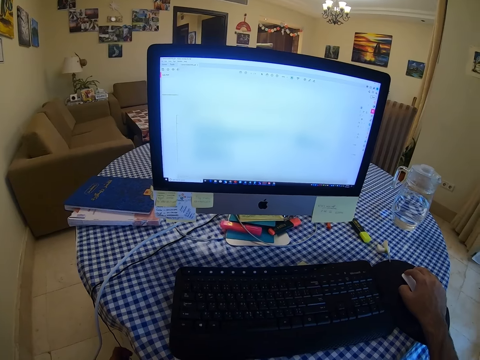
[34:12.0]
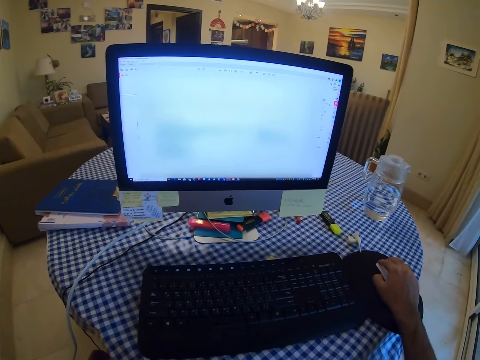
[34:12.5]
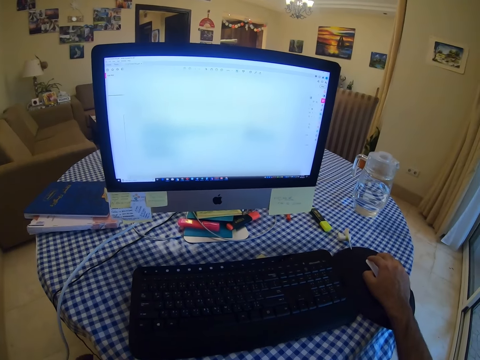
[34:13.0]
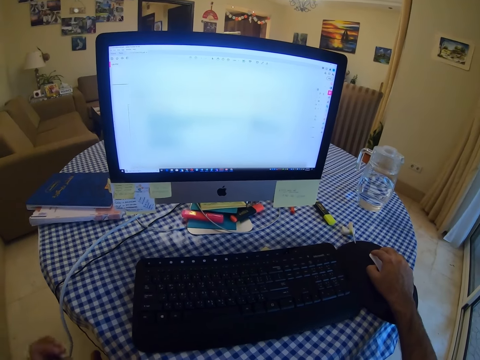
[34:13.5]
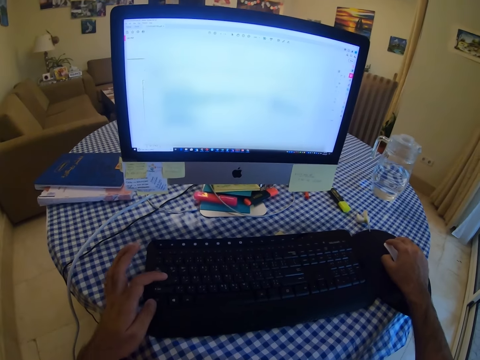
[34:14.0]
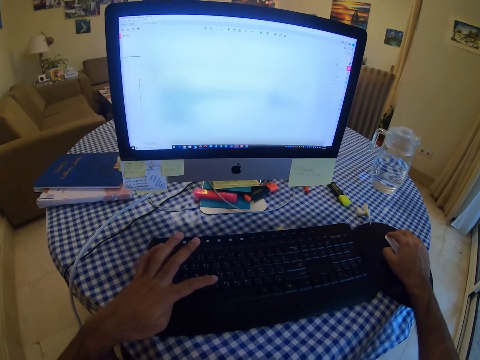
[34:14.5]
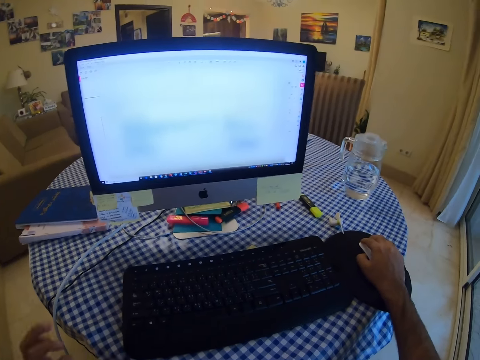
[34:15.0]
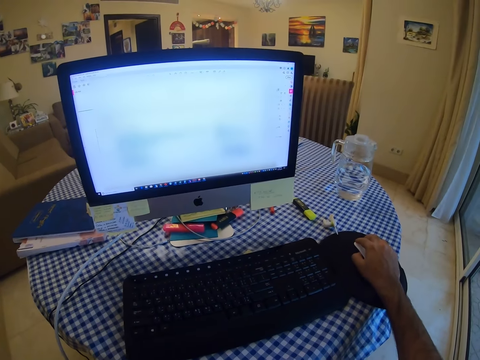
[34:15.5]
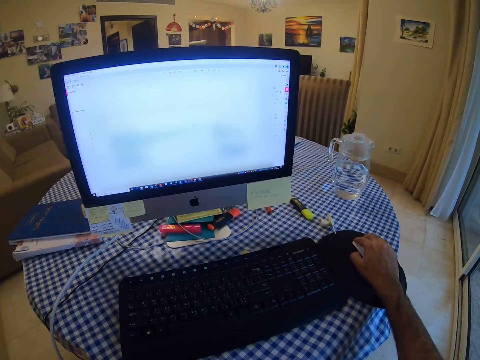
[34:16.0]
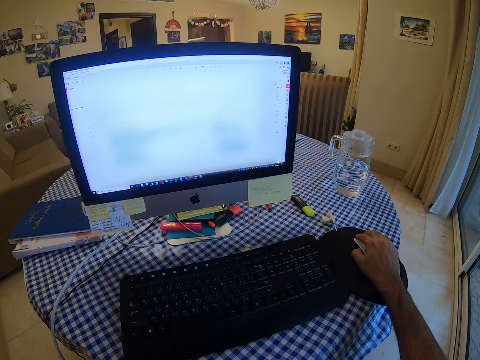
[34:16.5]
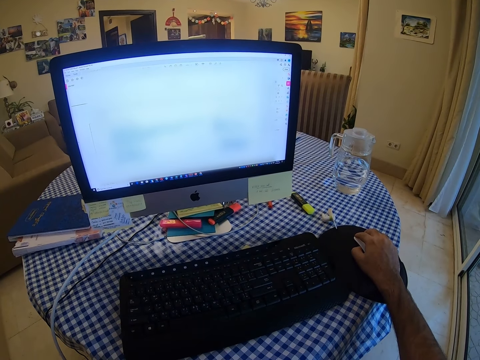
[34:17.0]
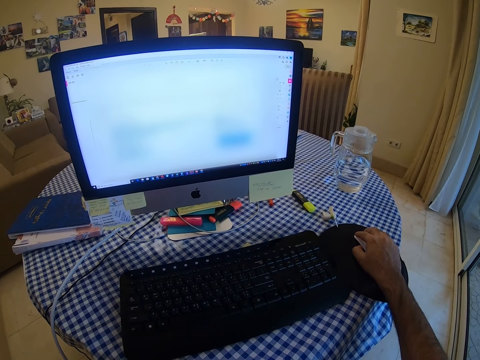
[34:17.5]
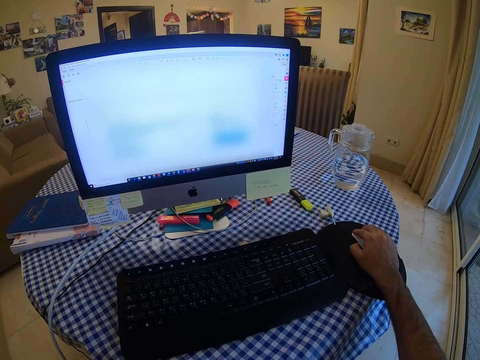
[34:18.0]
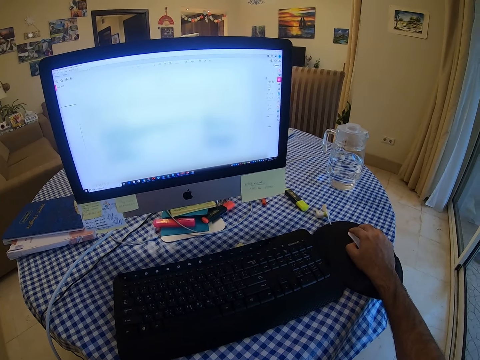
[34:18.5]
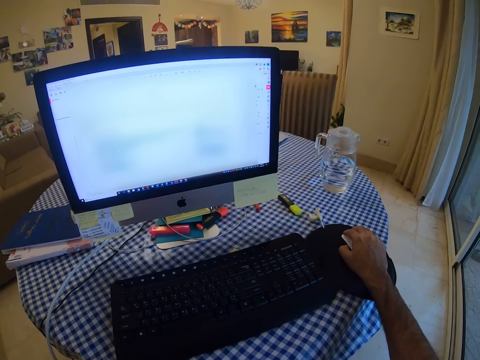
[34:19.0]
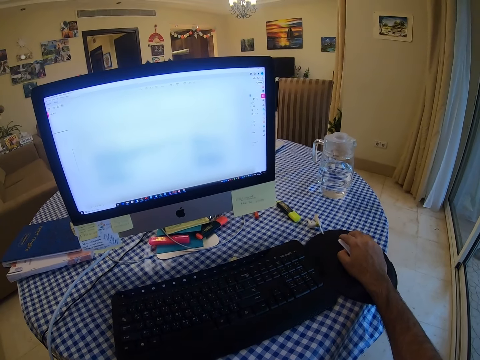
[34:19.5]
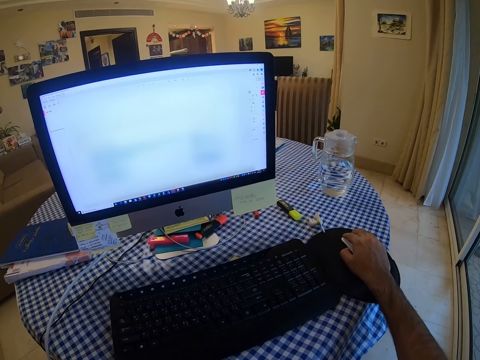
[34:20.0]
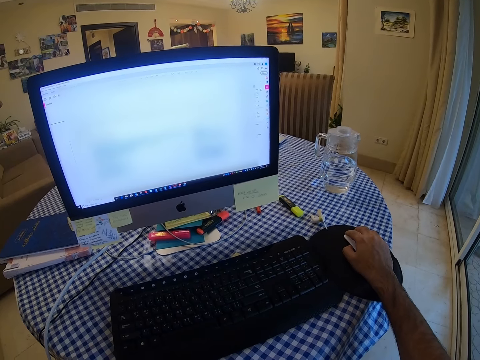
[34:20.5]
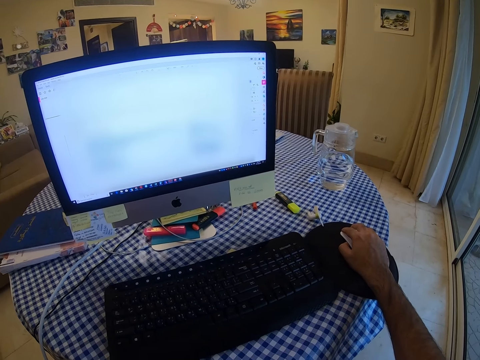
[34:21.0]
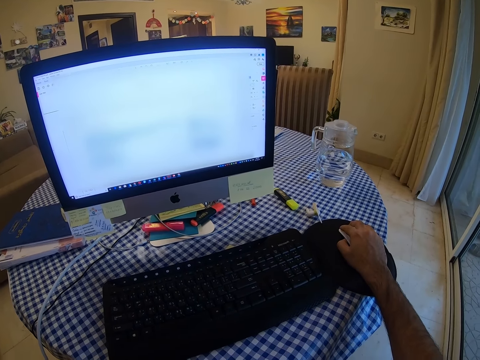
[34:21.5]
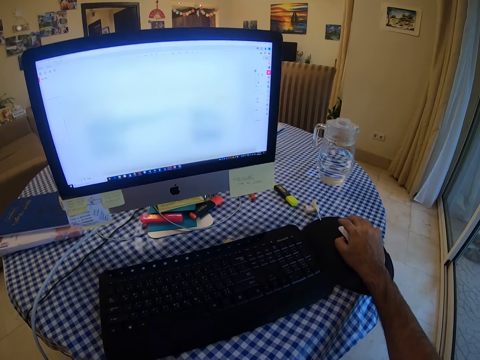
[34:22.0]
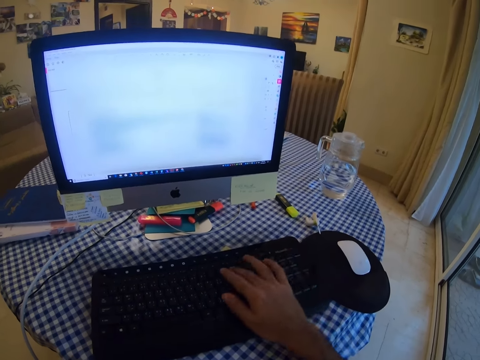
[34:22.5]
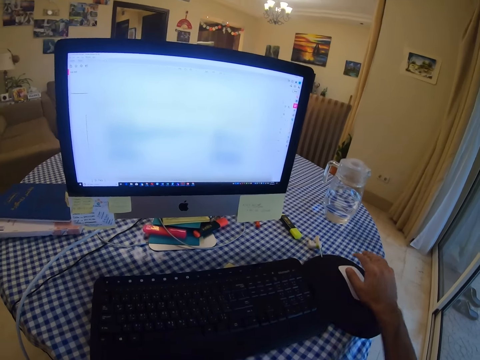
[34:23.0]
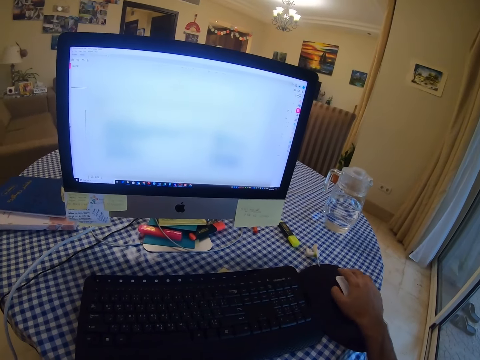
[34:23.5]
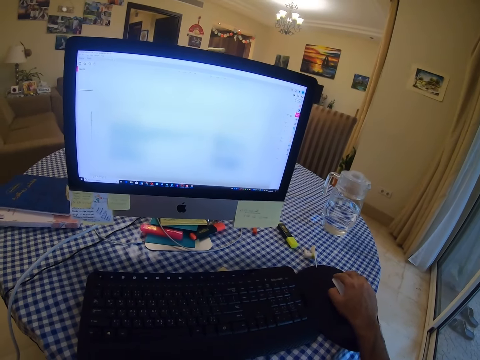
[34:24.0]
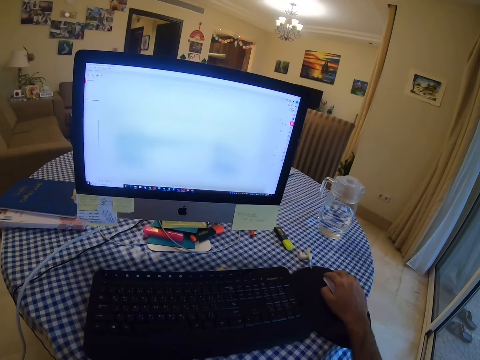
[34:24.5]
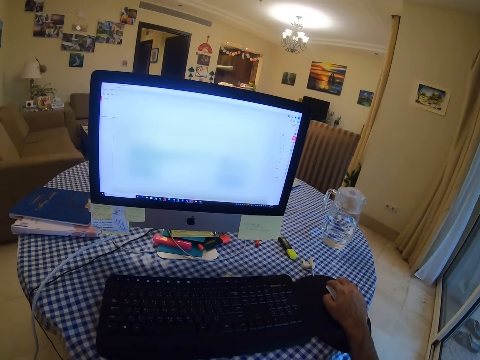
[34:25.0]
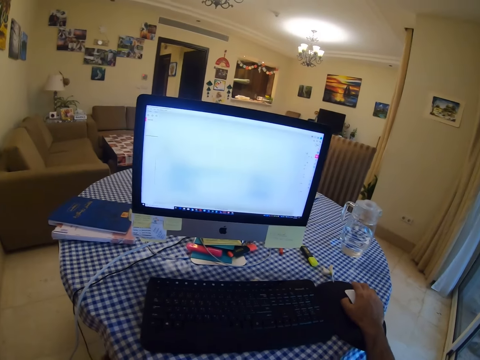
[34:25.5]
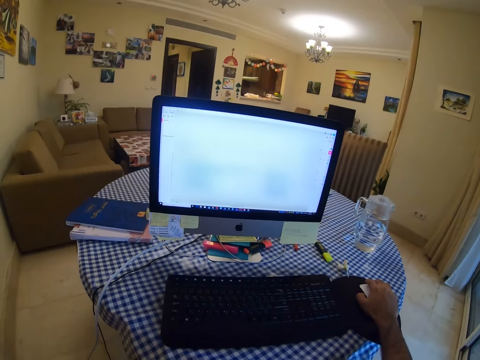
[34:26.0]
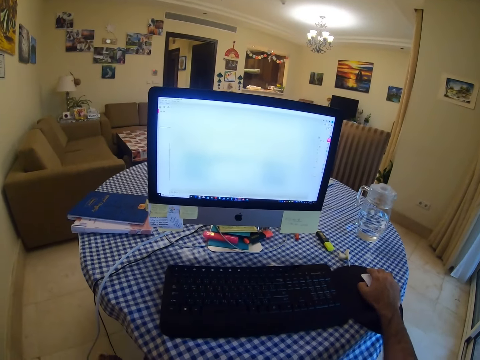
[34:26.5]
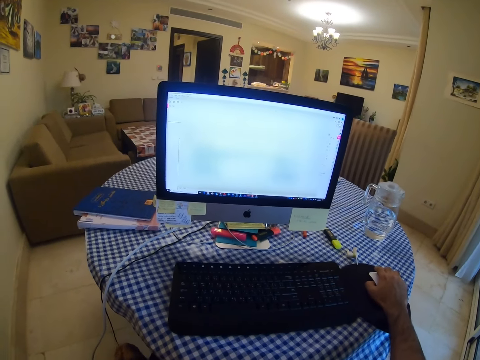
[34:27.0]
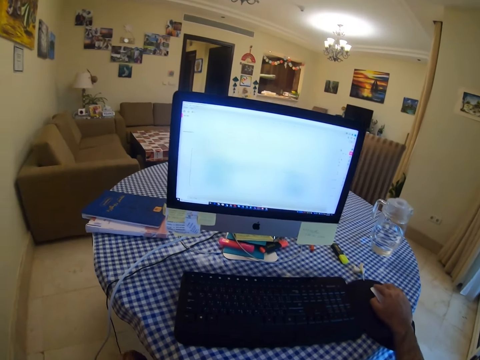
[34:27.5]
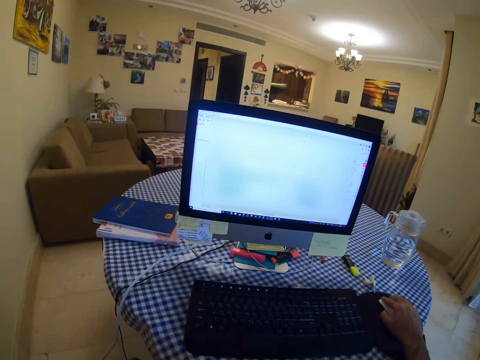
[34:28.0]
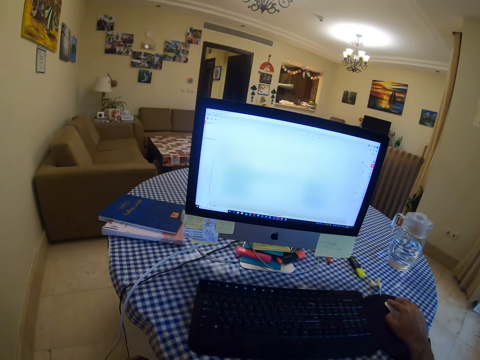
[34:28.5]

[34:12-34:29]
The camera wearer presses on the keyboard. They click on the mouse. They press on the keyboard. They hold the mouse. They click on the mouse.

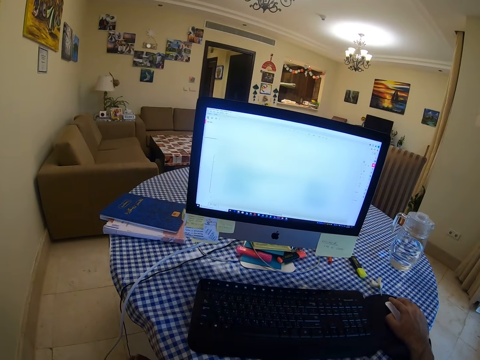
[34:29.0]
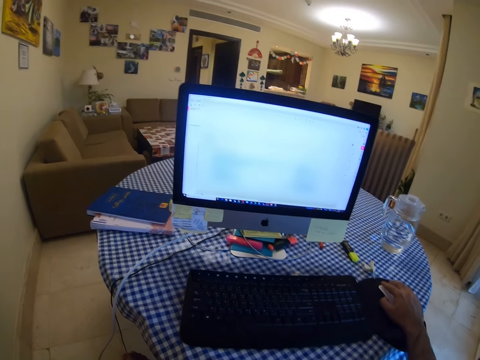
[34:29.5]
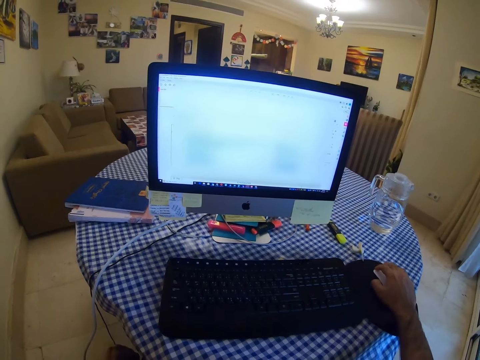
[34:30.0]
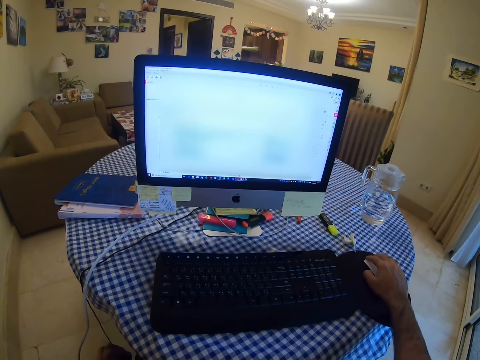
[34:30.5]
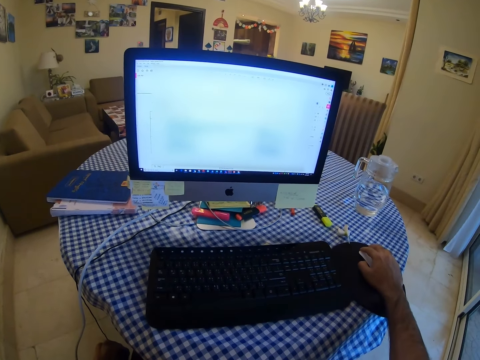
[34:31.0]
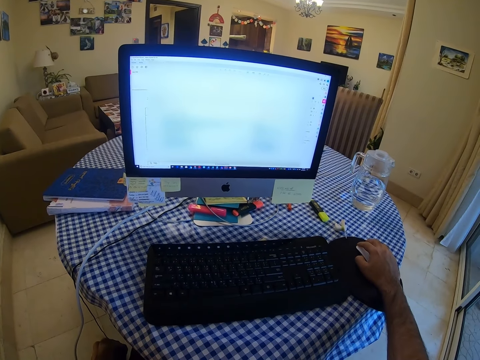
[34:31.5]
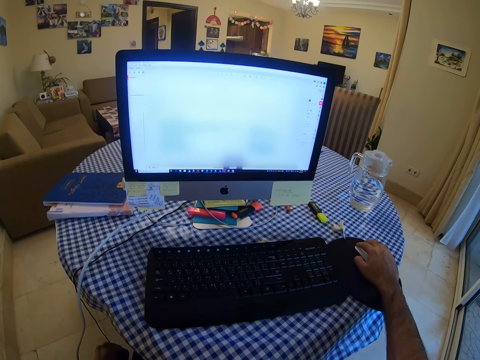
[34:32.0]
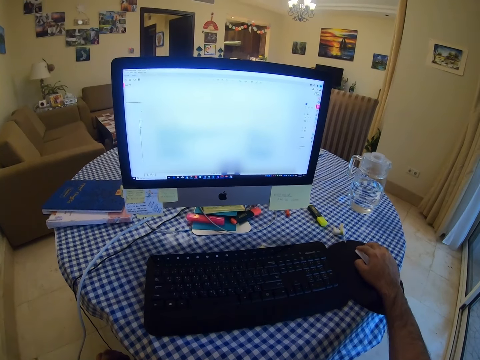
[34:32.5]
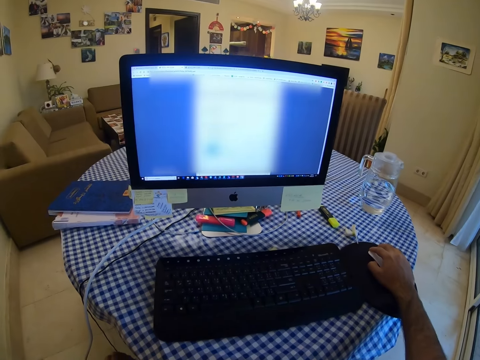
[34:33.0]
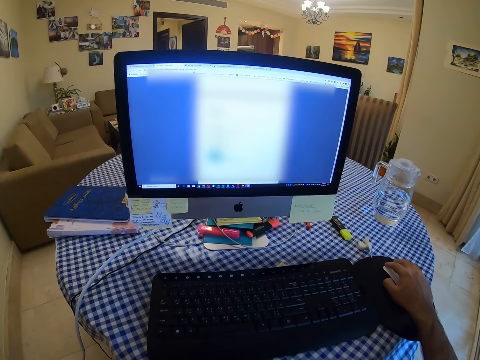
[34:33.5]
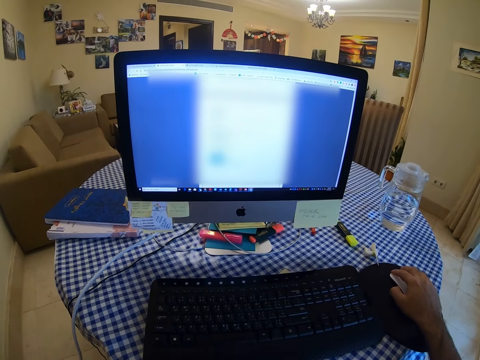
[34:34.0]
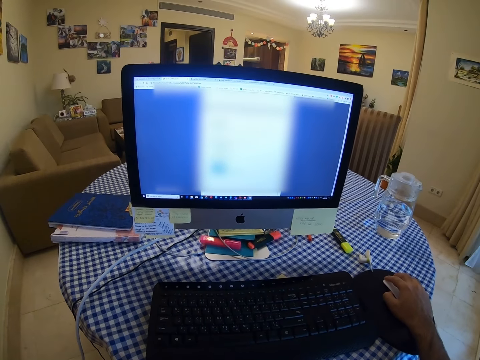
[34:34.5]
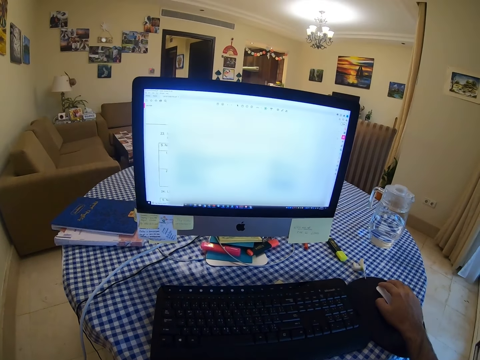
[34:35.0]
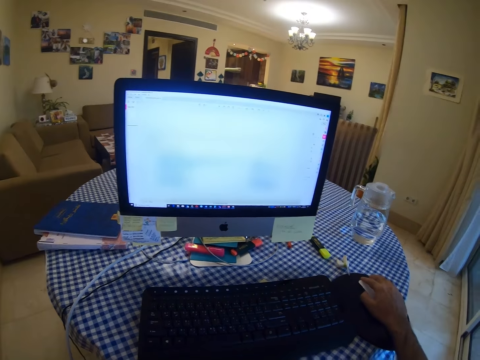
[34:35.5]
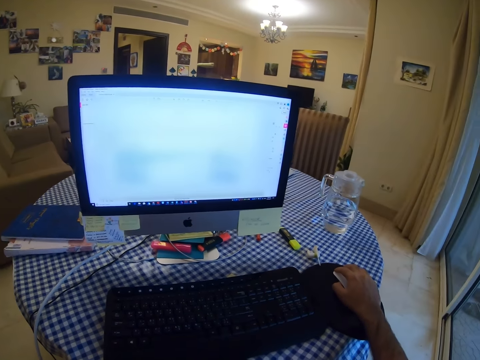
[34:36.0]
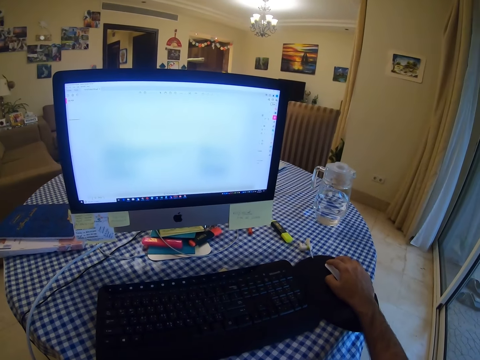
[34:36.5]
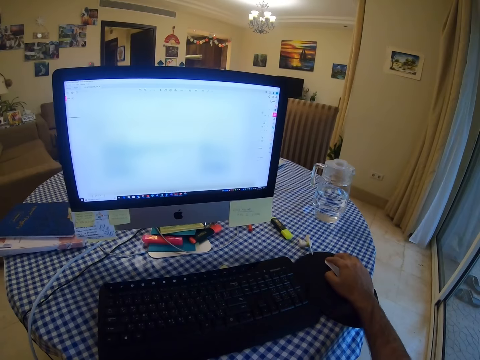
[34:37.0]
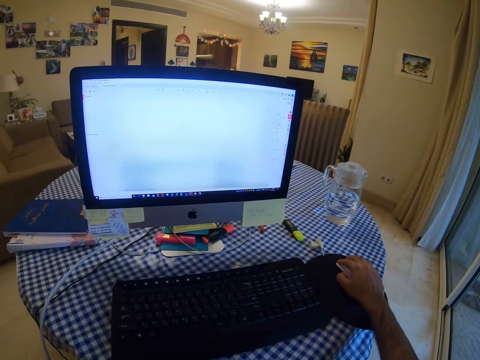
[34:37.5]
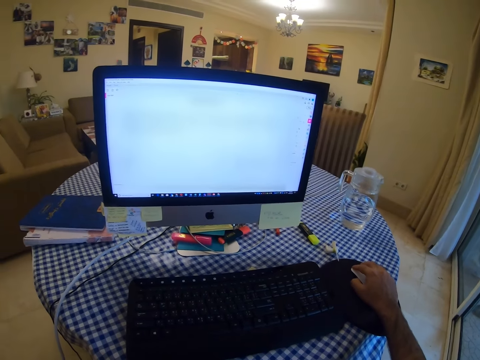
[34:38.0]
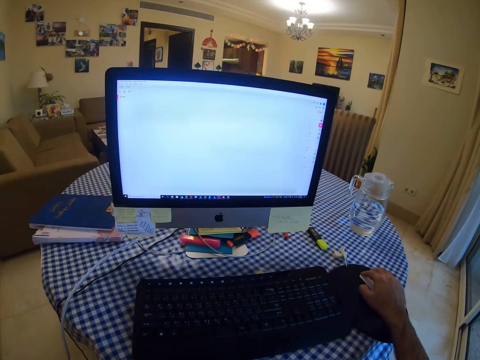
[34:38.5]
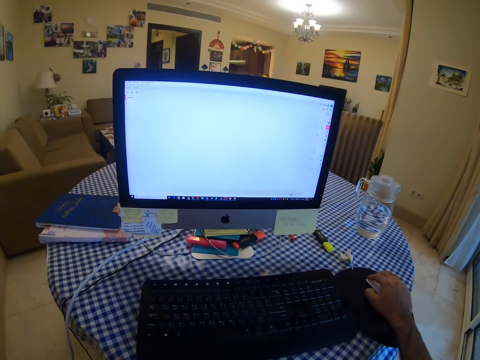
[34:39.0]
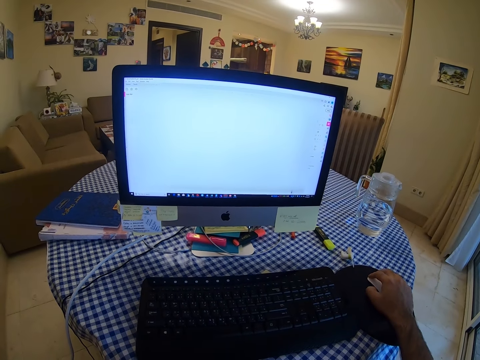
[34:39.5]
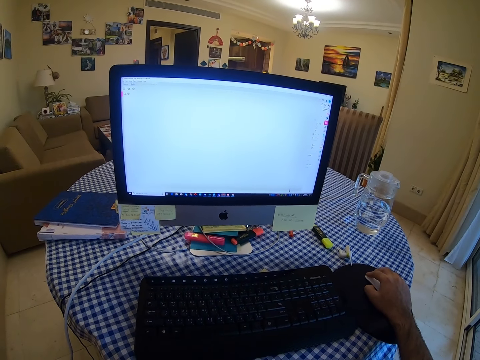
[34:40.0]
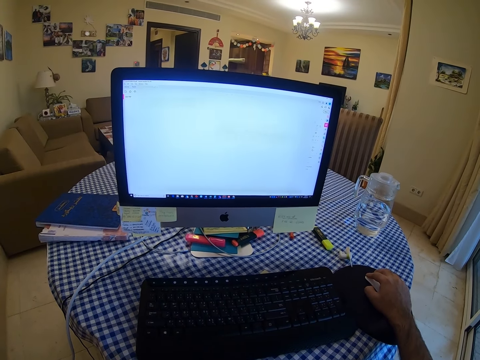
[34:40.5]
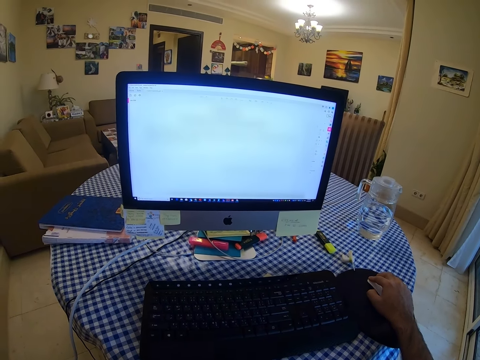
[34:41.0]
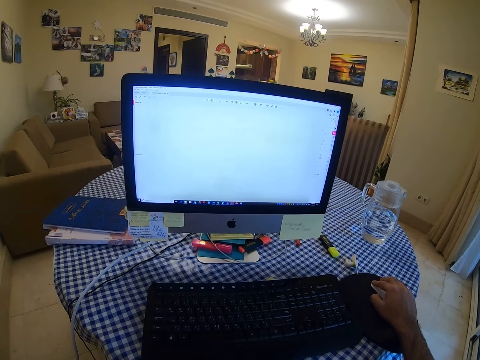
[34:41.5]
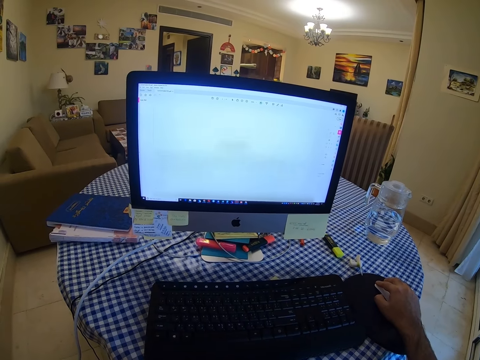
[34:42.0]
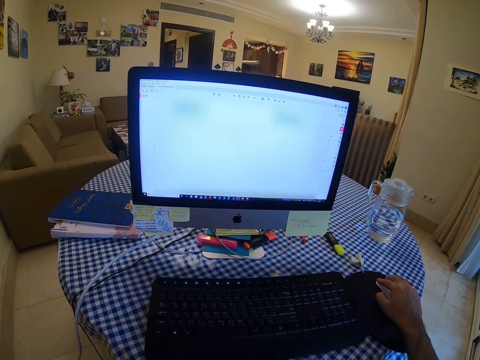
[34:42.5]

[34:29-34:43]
The camera wearer operates on the machine. They scroll.
